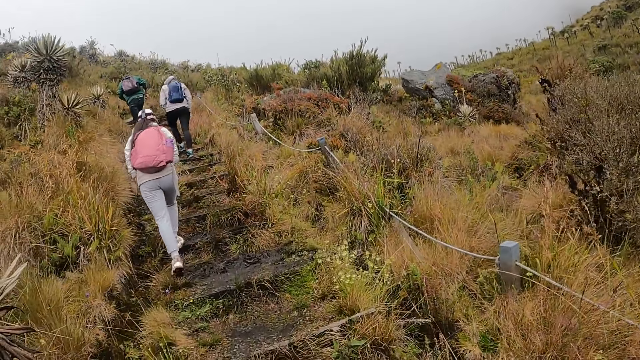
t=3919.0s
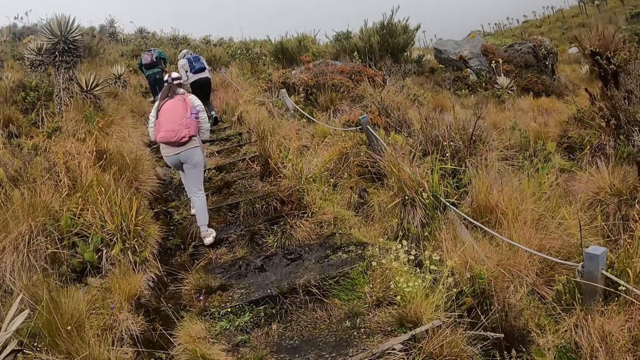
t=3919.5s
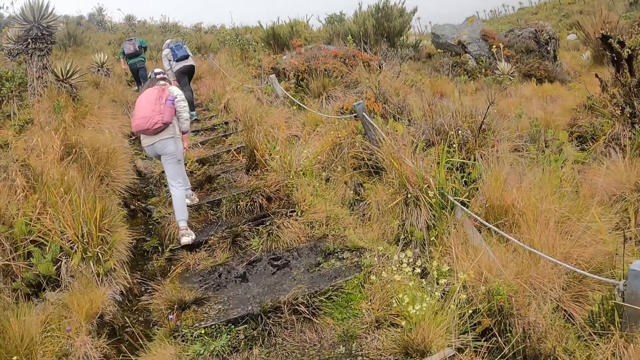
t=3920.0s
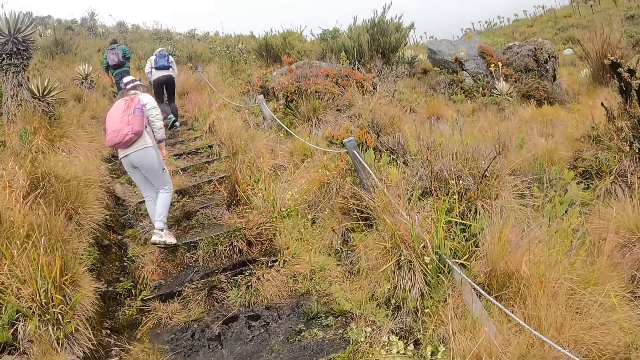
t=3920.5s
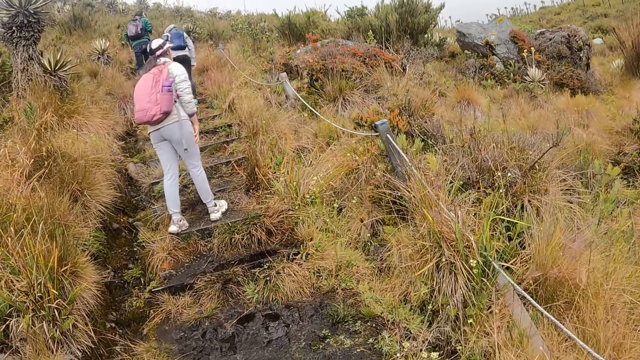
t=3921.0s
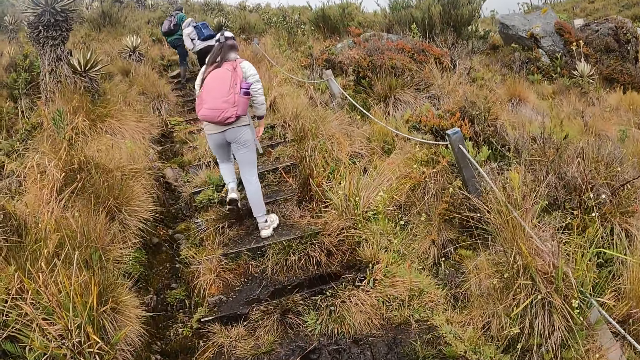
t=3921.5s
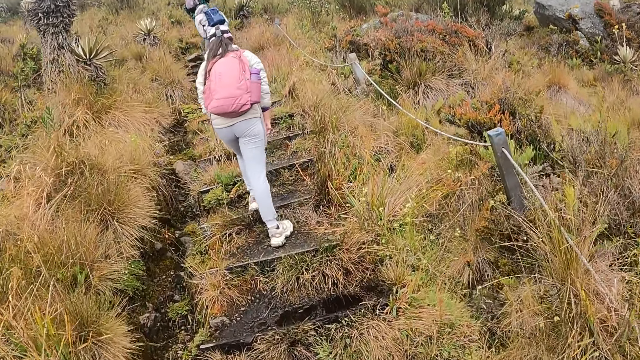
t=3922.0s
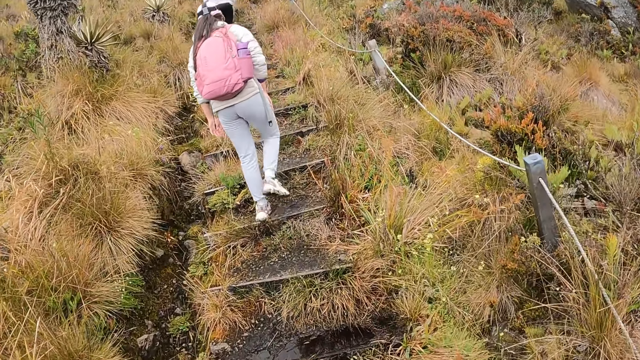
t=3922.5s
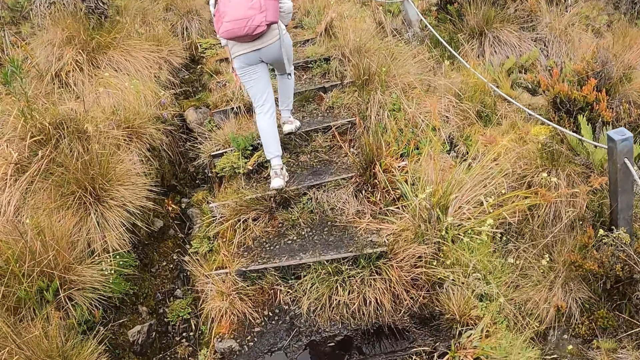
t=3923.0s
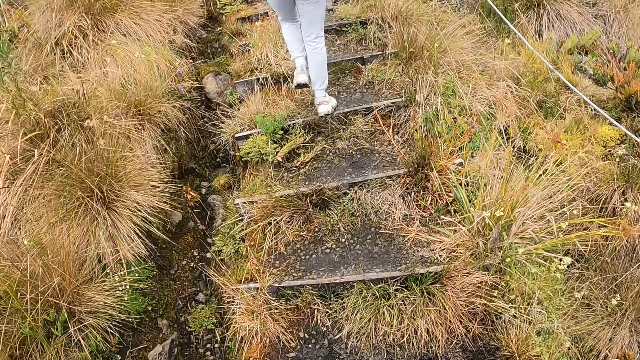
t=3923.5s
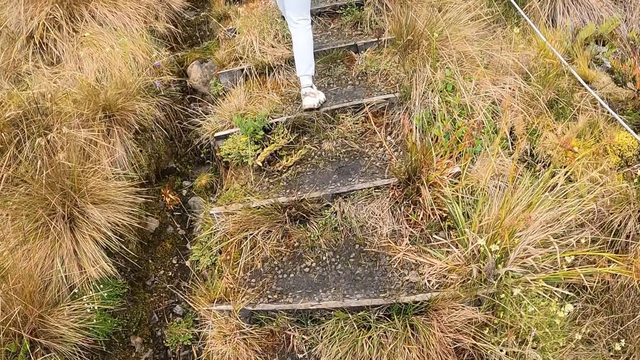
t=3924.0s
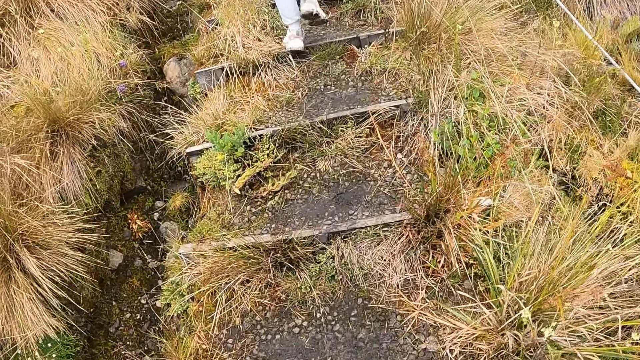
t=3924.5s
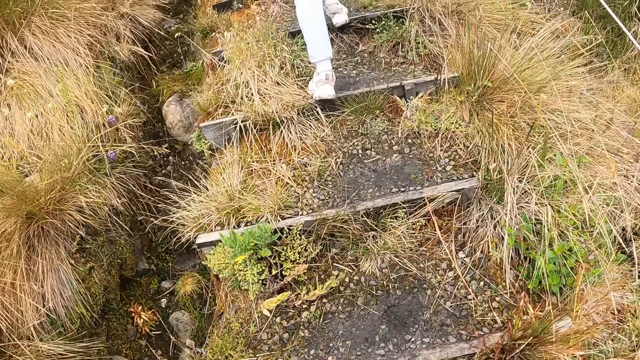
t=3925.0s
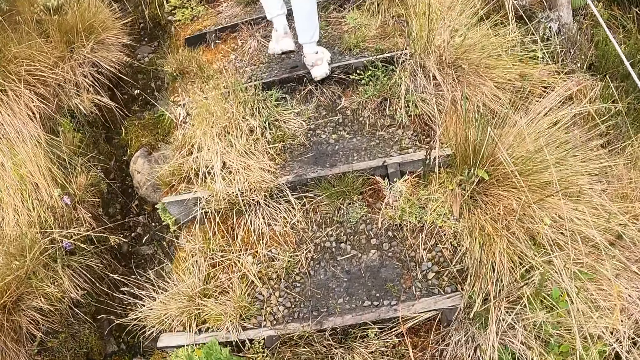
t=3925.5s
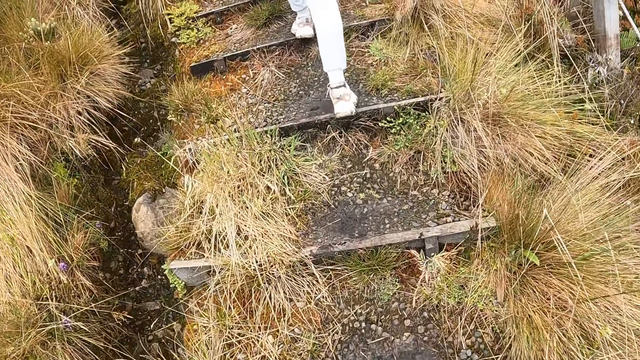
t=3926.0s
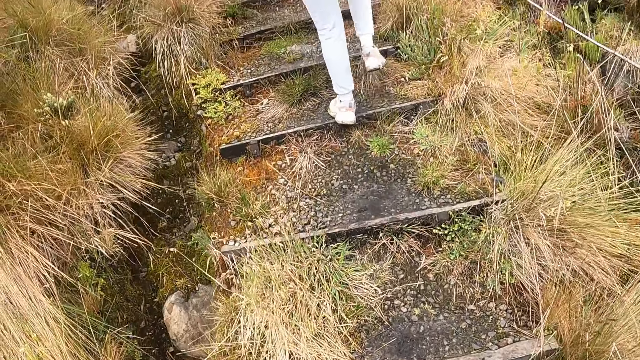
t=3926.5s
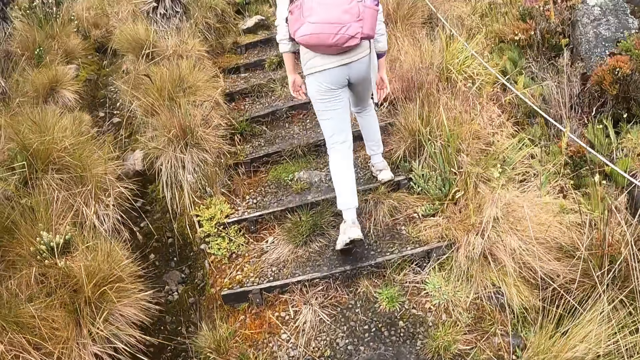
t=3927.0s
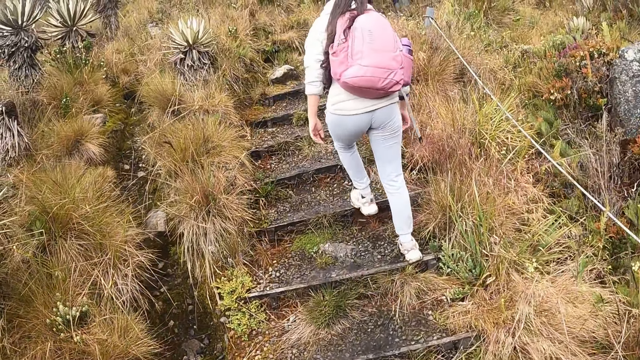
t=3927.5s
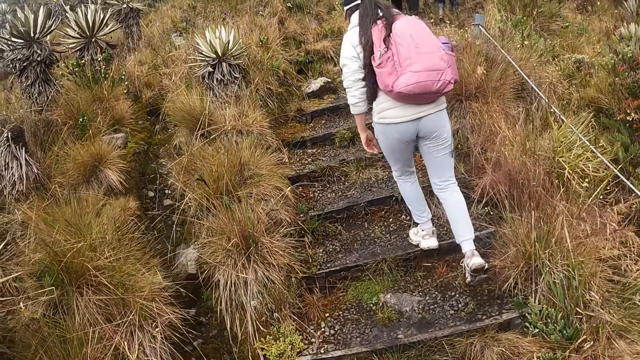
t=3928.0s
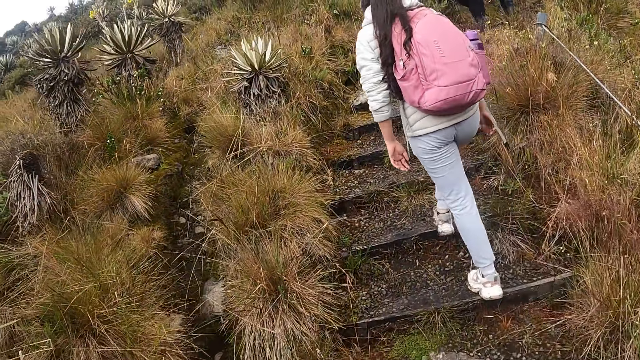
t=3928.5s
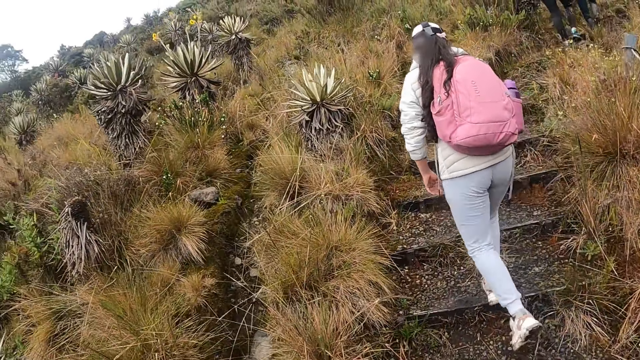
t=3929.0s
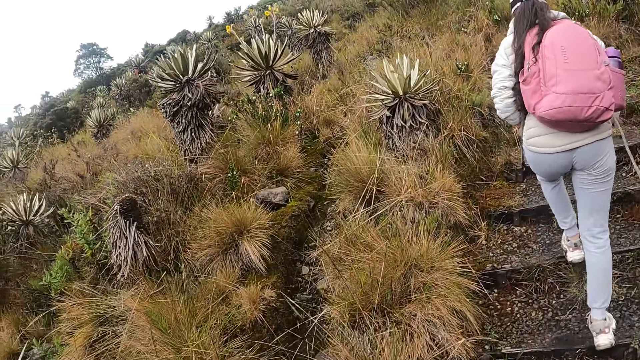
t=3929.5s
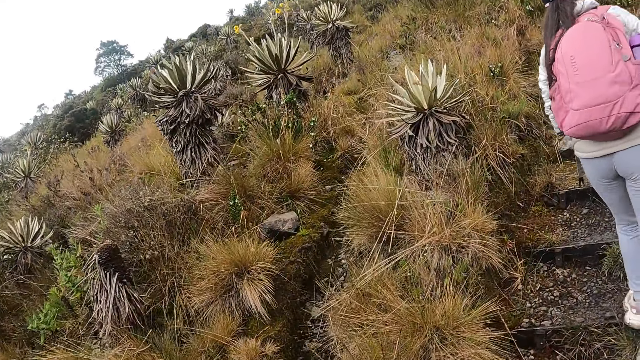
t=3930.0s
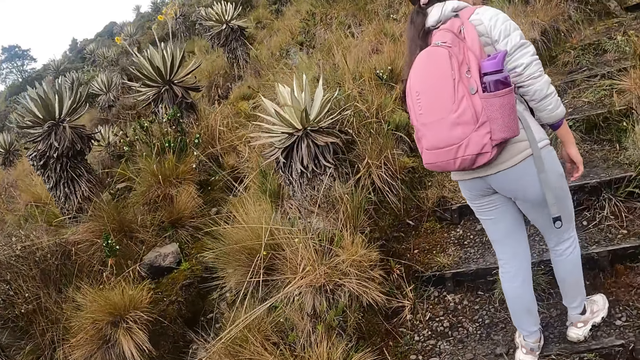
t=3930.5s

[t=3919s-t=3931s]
The camera wearer hikes with a man, a woman and another woman on the field.

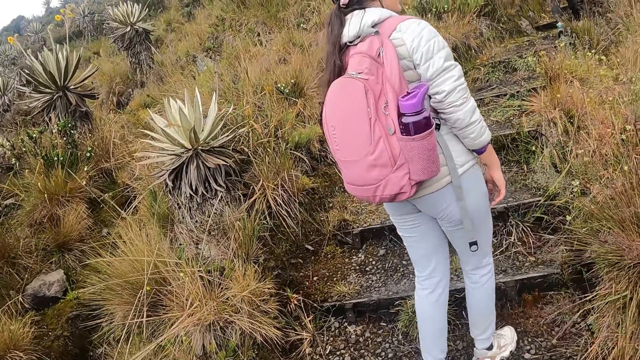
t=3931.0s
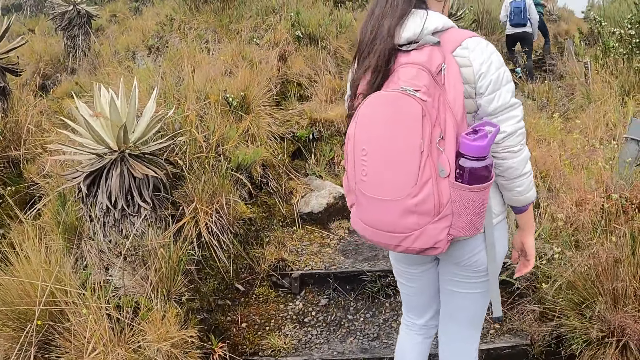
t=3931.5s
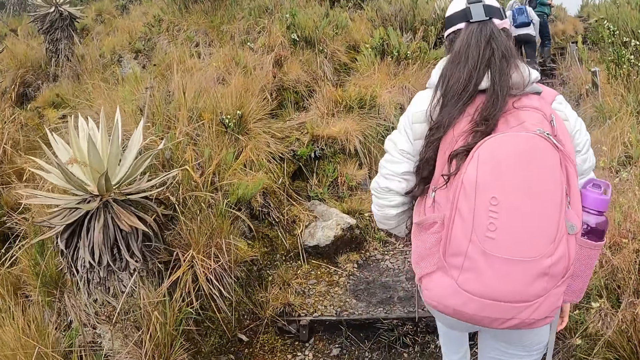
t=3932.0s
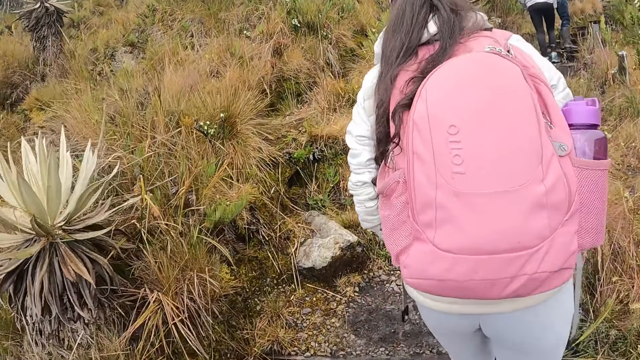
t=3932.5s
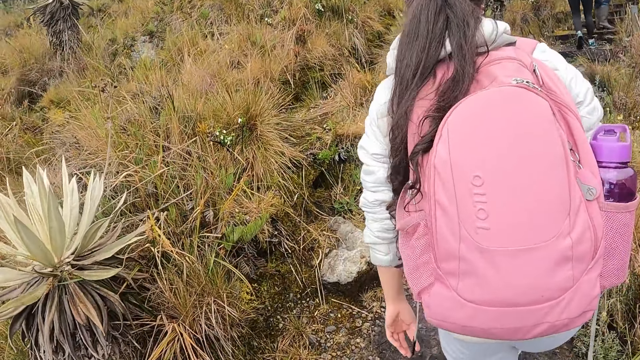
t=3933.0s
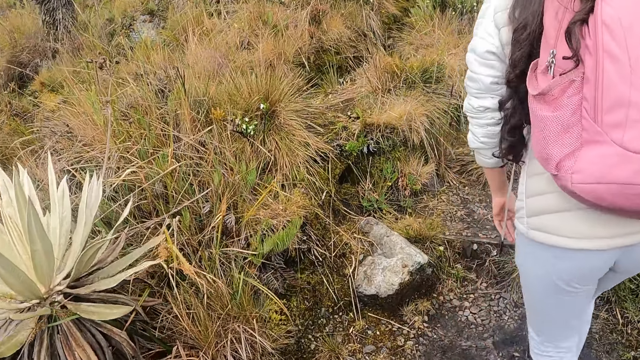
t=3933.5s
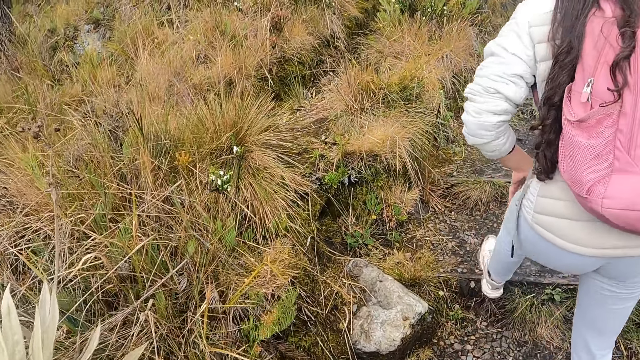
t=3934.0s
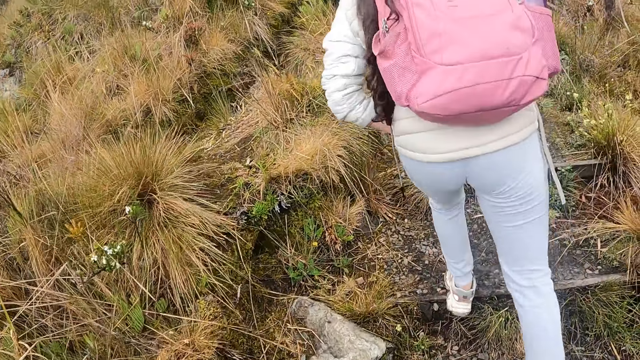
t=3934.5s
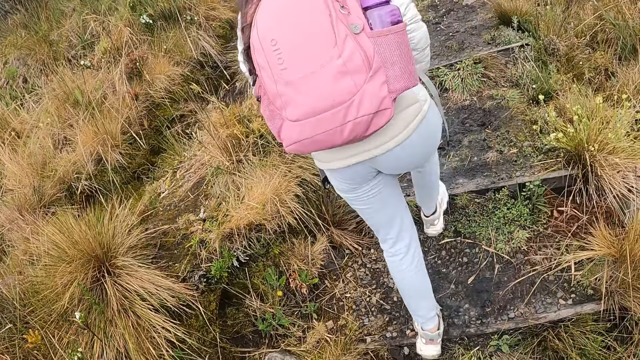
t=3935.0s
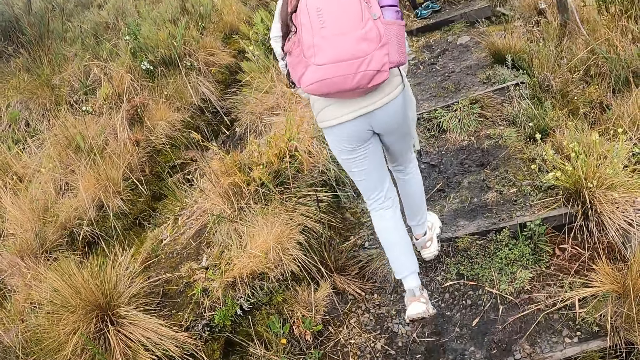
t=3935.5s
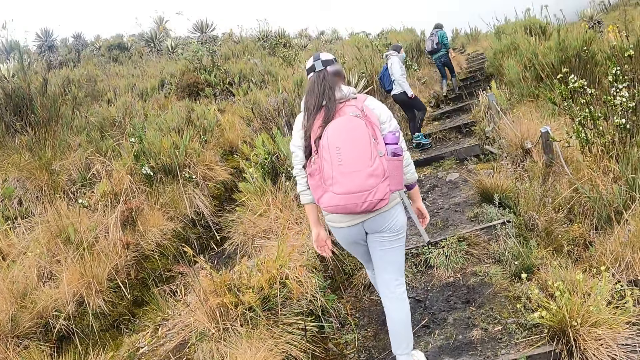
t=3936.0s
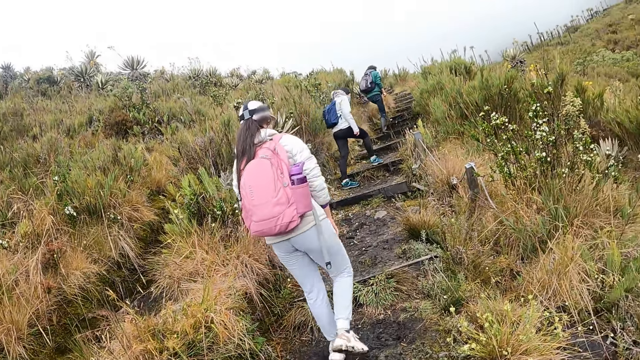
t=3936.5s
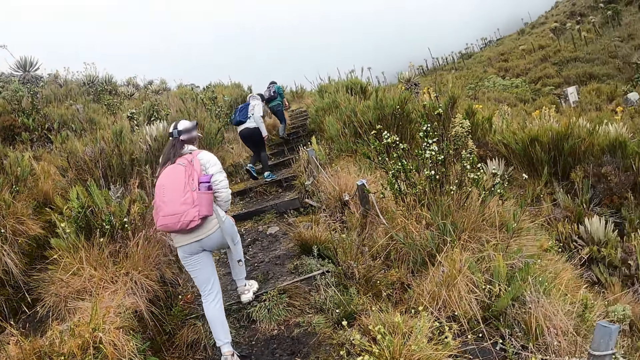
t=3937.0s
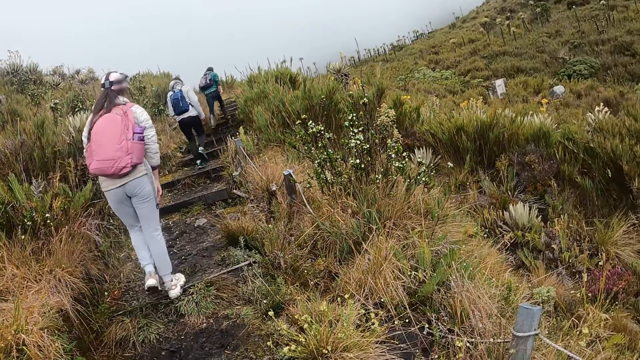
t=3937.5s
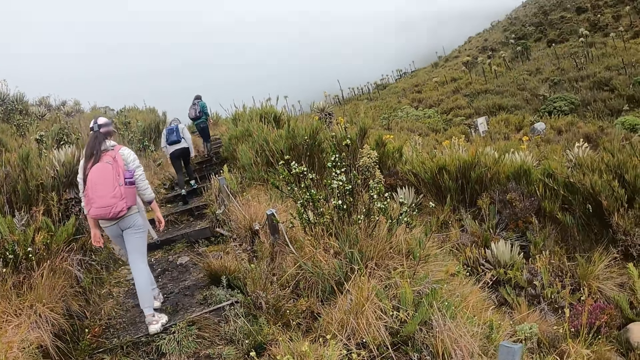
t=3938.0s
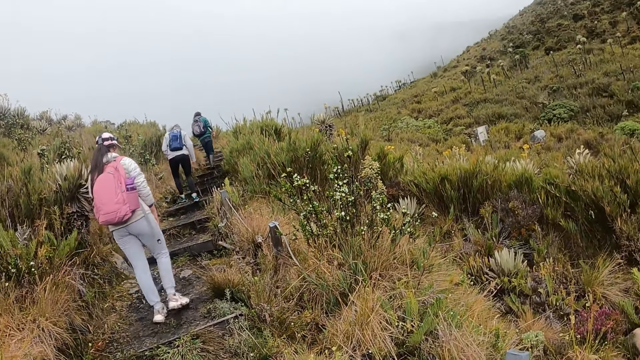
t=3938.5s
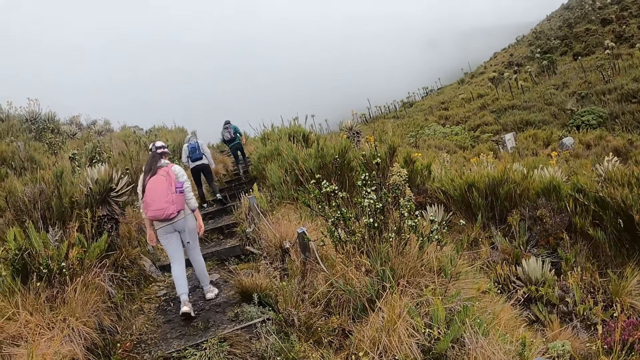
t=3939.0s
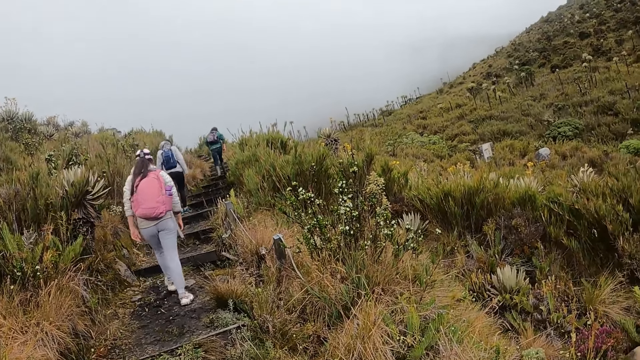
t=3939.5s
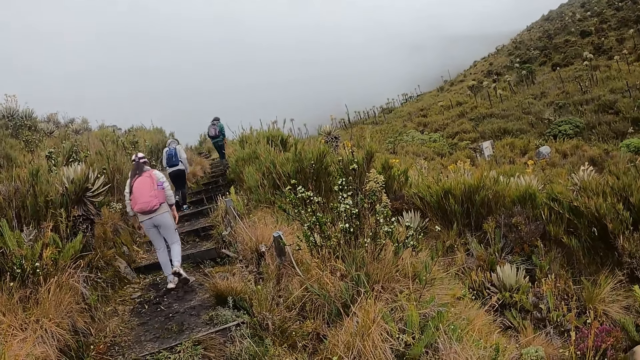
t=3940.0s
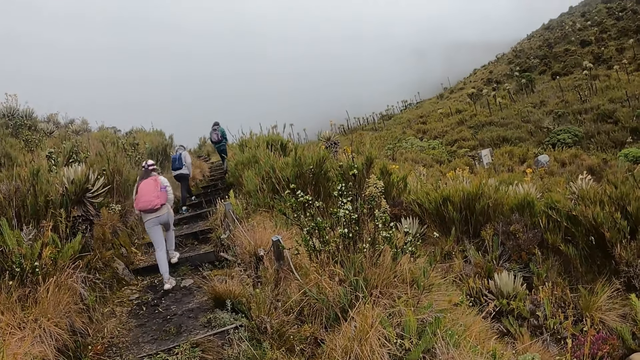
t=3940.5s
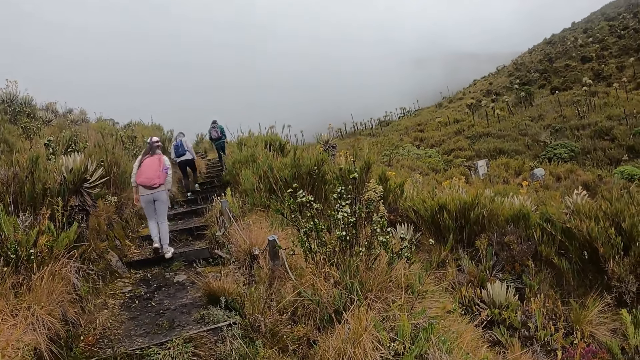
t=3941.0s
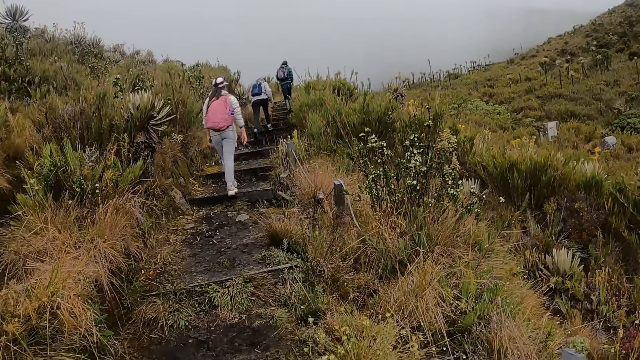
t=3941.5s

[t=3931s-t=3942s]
The camera wearer pauses in the field.
